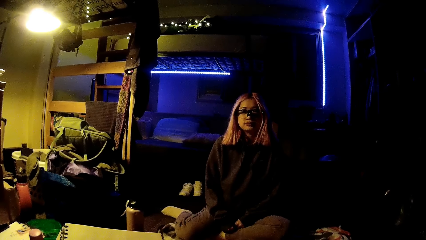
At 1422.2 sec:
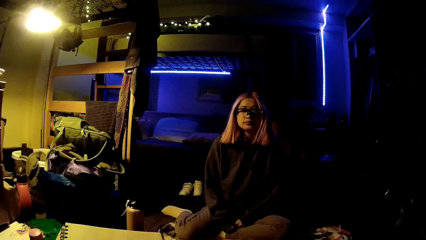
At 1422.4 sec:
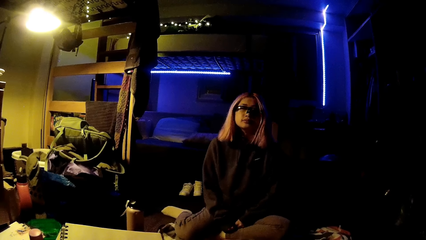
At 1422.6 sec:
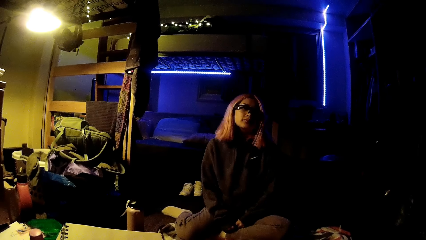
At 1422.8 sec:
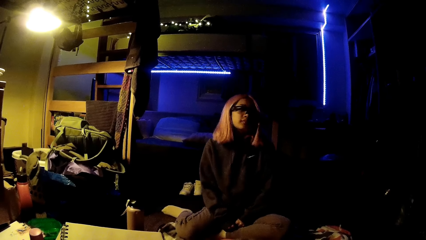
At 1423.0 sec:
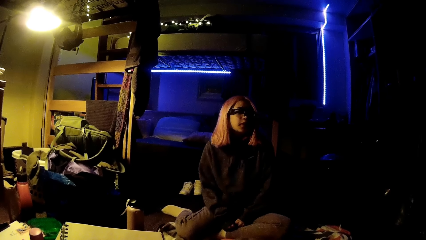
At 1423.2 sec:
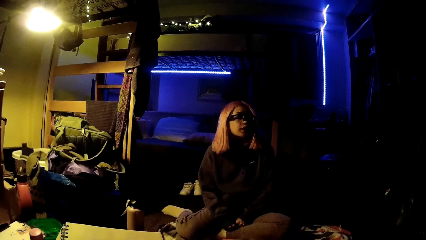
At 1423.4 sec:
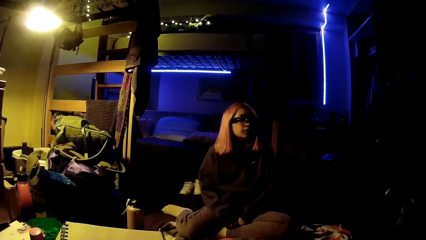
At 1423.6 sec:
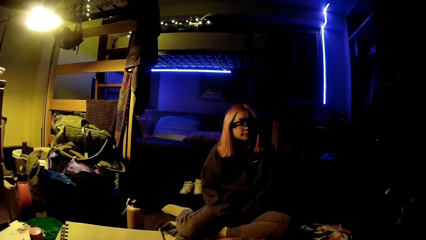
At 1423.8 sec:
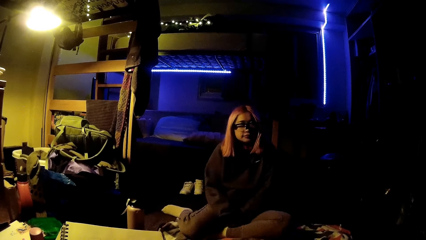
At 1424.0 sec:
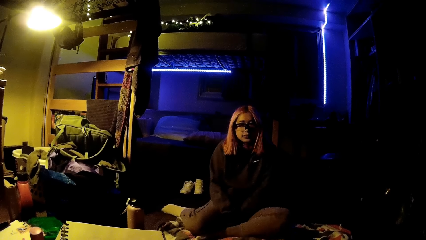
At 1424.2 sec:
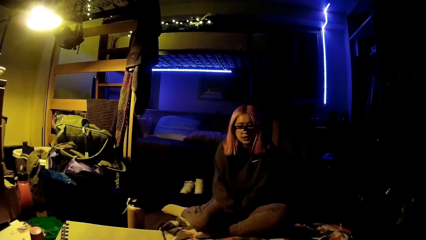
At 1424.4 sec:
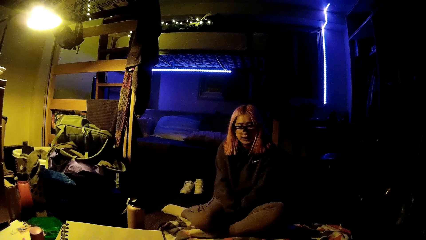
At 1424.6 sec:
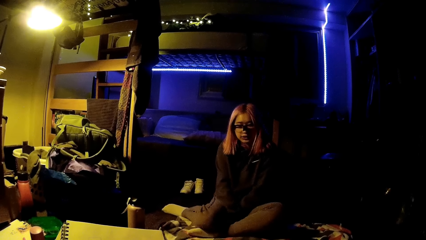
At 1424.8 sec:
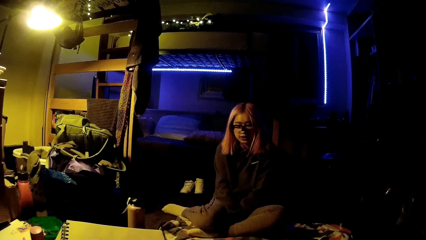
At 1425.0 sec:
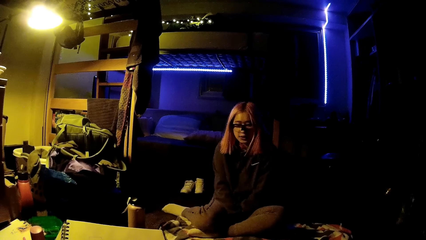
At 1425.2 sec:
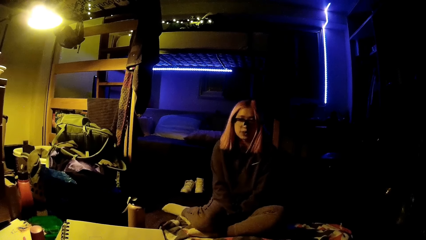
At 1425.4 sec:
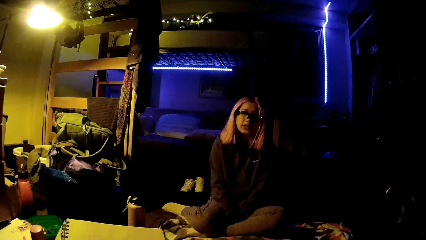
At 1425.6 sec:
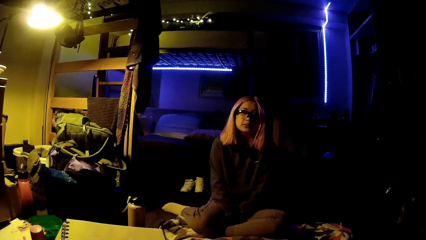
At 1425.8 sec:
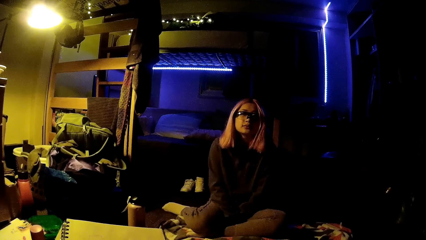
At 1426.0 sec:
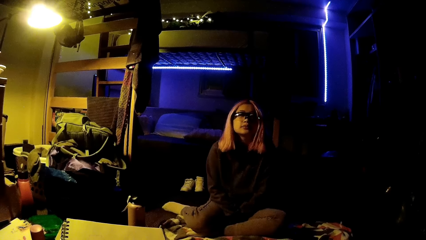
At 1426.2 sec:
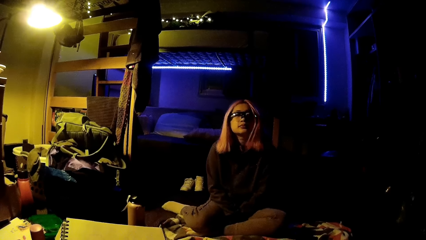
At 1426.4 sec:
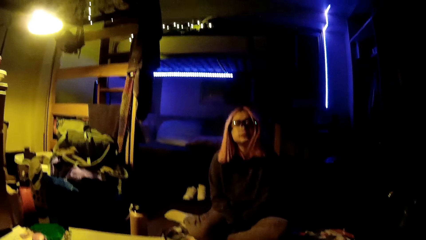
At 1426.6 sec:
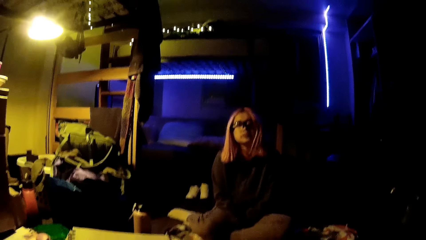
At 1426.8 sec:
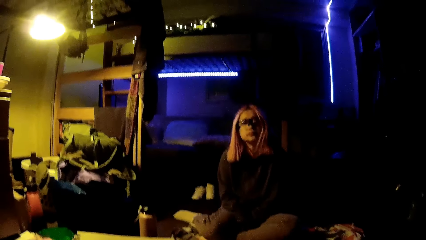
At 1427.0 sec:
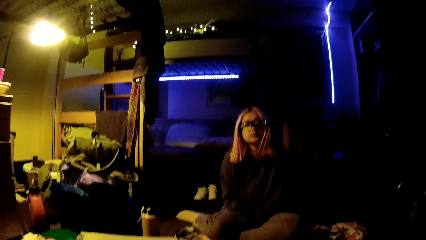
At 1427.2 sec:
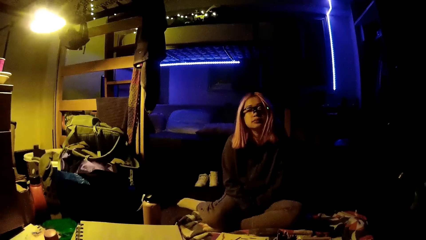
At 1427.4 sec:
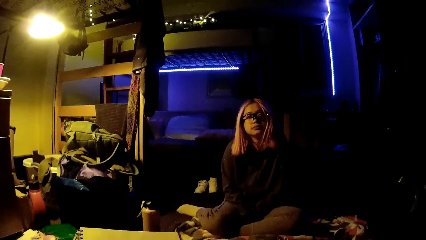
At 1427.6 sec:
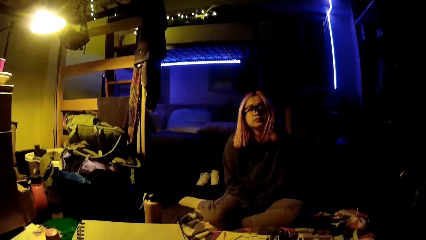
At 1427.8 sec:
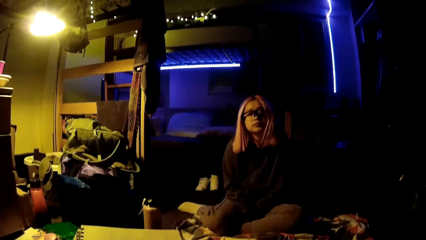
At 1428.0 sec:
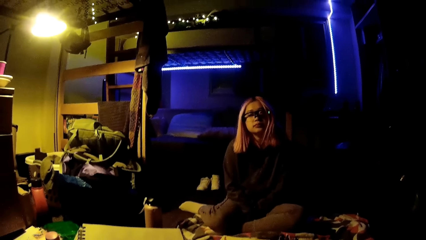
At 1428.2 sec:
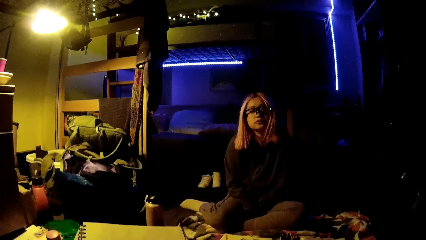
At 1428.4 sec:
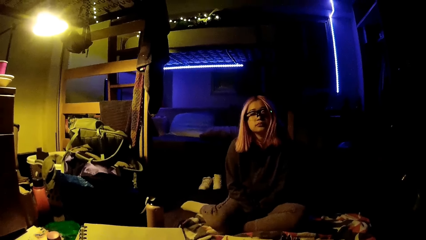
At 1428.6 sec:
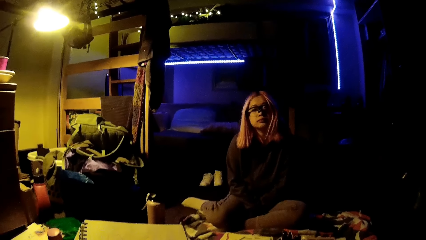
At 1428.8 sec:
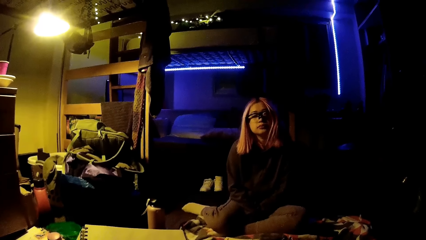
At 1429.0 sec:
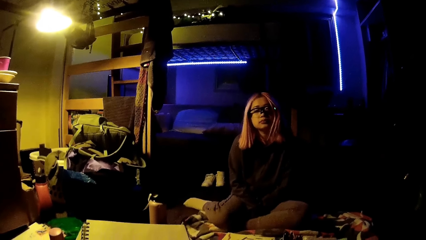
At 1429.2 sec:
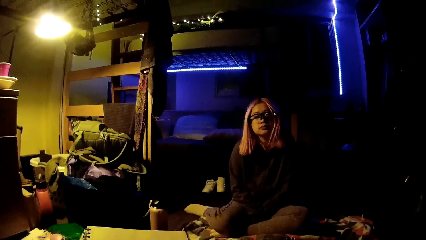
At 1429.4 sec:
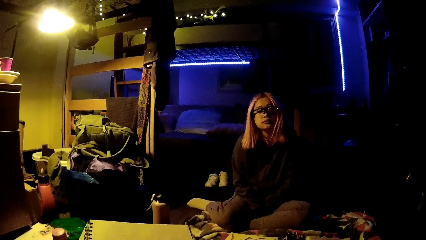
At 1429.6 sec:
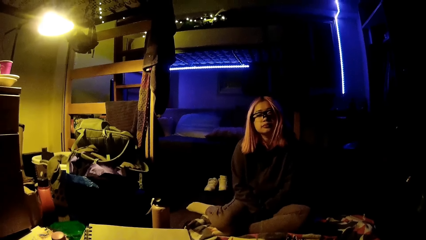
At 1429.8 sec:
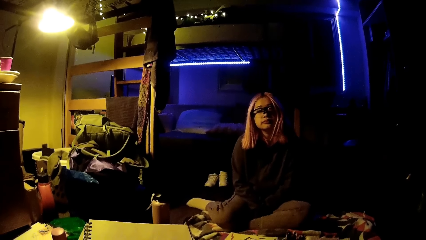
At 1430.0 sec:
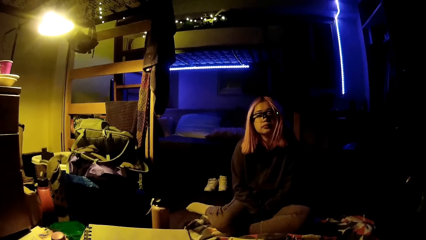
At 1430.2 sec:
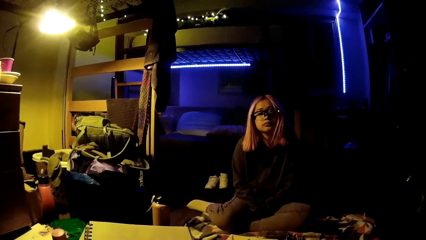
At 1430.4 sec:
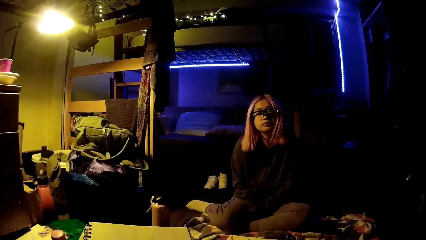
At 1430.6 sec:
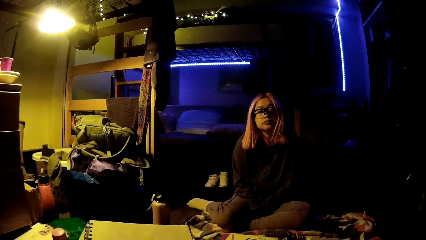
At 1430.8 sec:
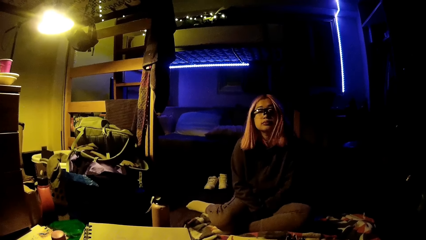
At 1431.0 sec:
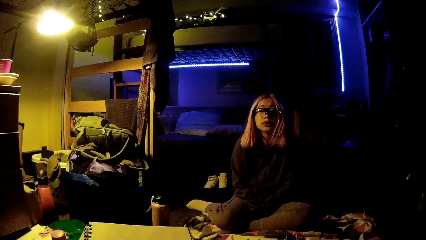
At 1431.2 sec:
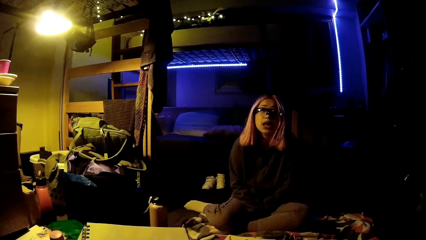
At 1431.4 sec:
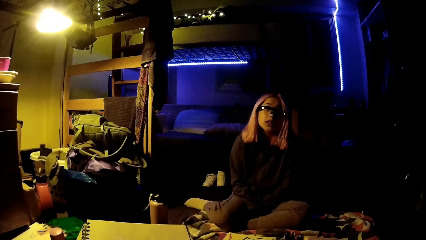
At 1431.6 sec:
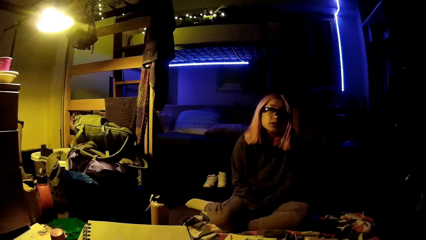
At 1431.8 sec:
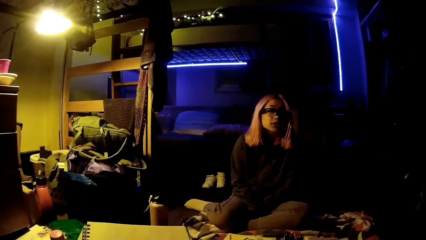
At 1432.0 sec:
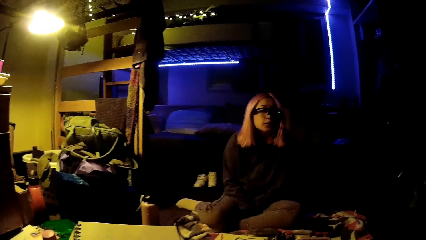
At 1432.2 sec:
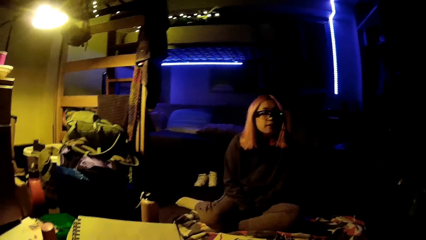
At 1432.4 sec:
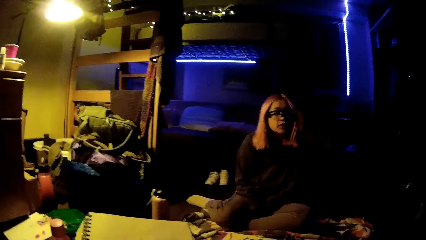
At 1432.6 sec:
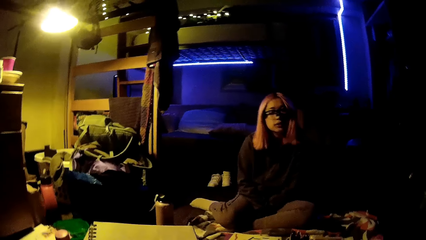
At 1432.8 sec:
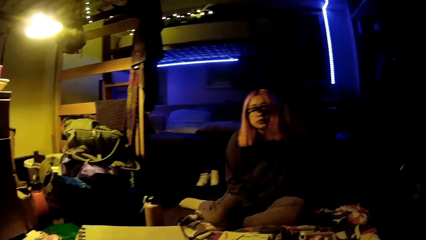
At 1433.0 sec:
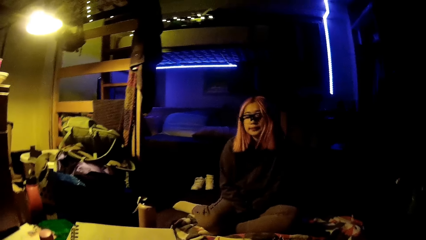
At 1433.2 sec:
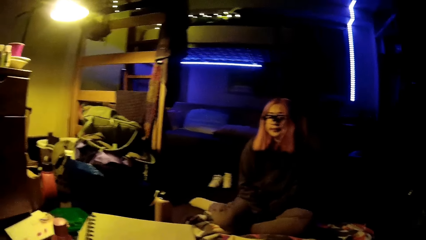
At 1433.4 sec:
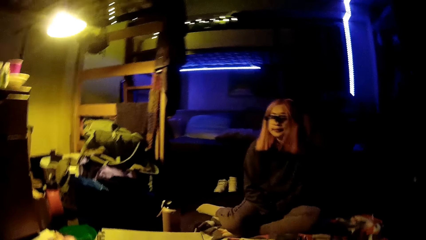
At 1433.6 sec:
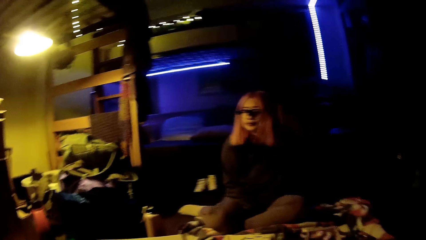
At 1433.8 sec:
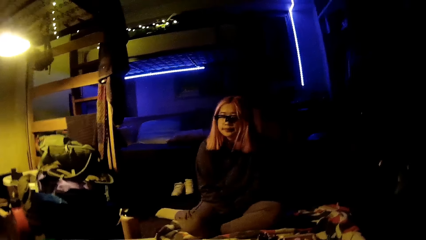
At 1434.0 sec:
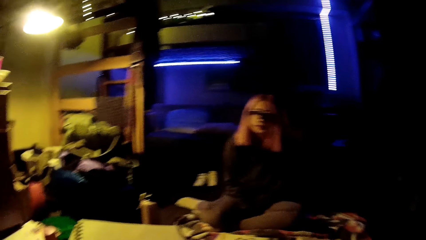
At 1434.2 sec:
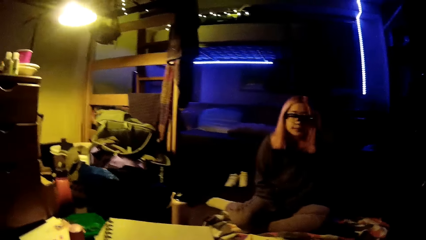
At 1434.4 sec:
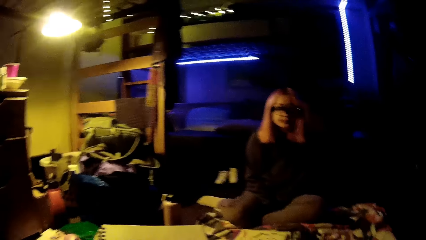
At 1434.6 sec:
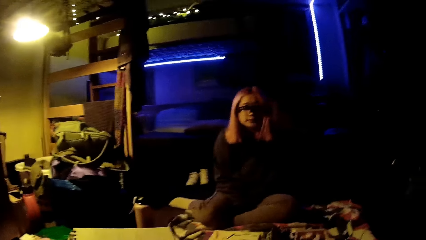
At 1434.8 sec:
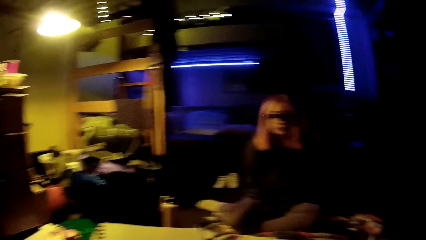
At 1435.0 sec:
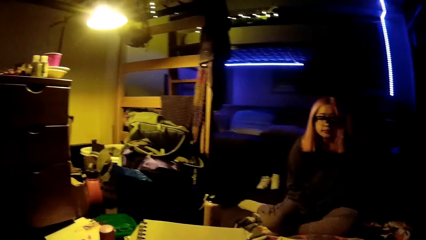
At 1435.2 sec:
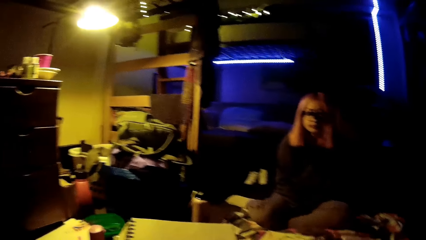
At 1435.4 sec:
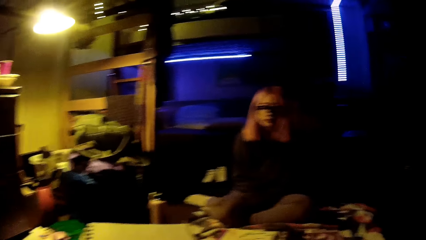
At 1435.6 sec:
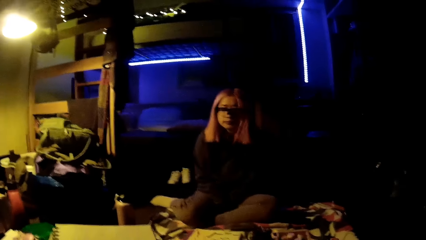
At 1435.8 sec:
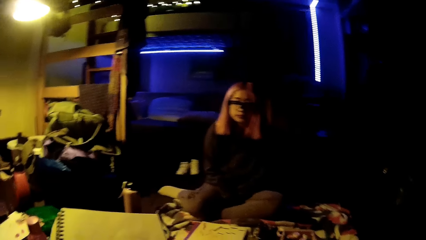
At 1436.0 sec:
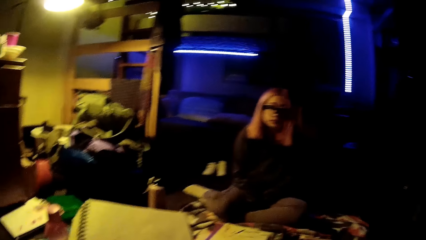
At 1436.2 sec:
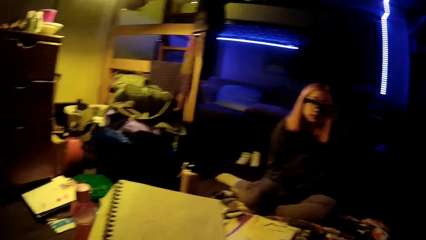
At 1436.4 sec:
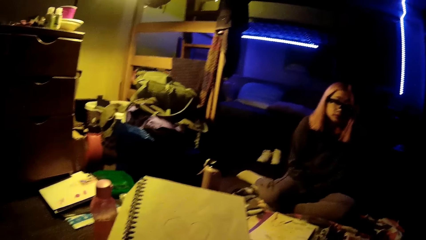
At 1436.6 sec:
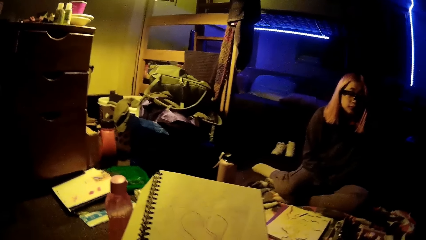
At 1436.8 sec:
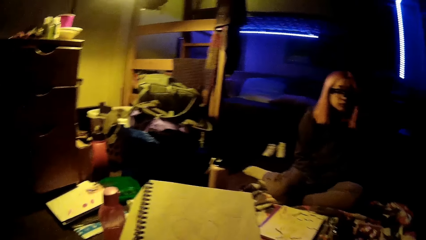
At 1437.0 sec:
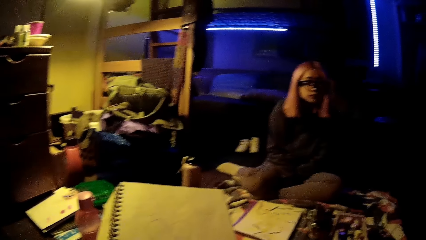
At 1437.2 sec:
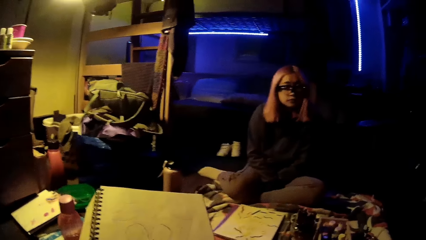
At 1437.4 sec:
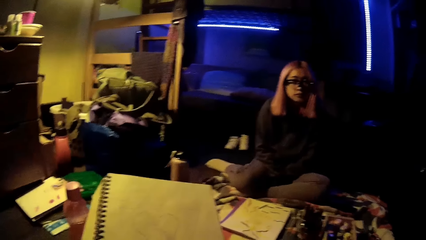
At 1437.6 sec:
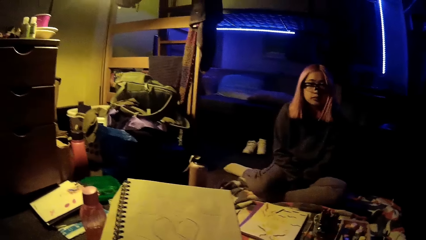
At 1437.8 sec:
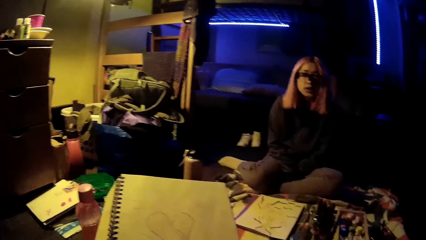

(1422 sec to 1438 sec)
A woman dances.
